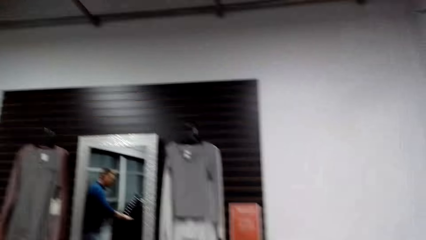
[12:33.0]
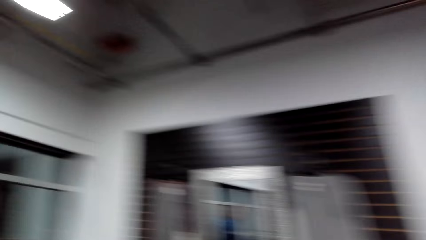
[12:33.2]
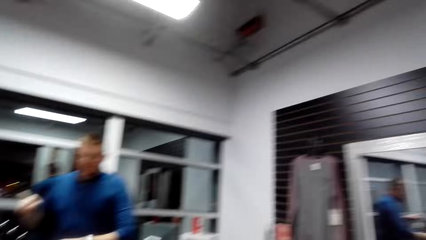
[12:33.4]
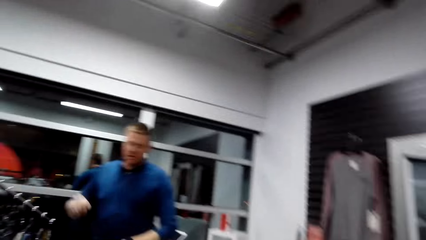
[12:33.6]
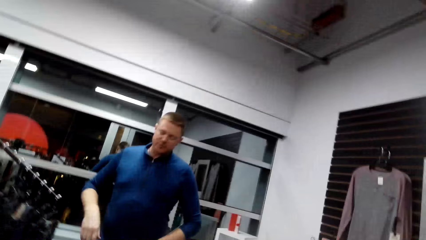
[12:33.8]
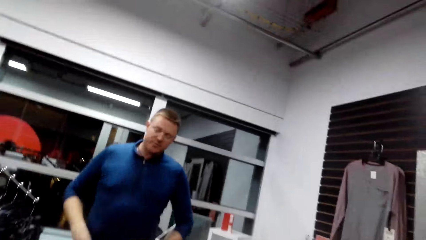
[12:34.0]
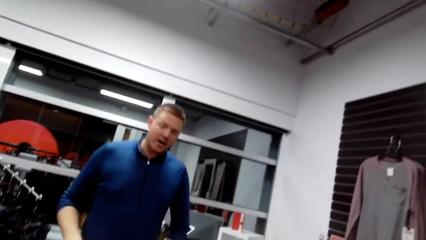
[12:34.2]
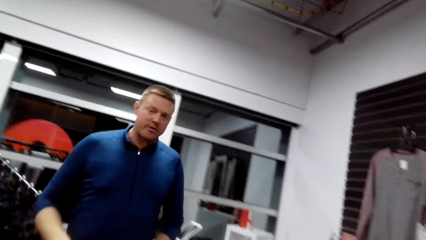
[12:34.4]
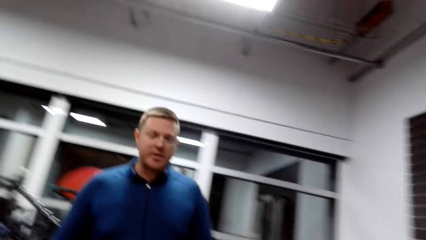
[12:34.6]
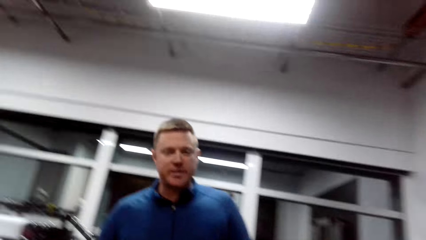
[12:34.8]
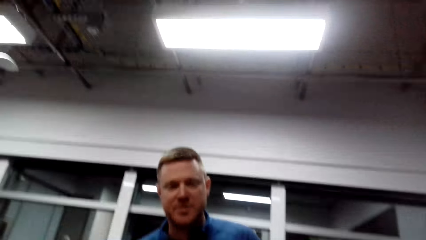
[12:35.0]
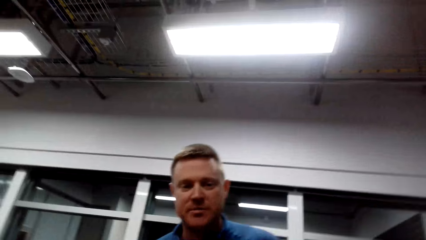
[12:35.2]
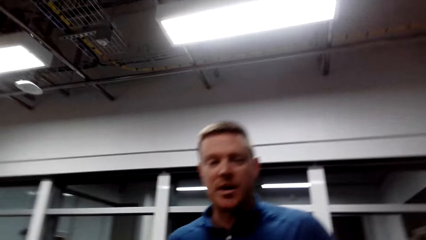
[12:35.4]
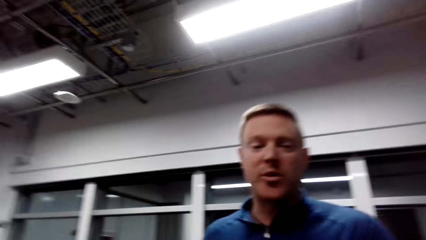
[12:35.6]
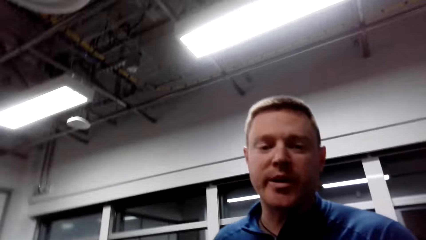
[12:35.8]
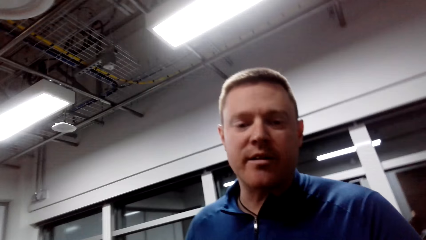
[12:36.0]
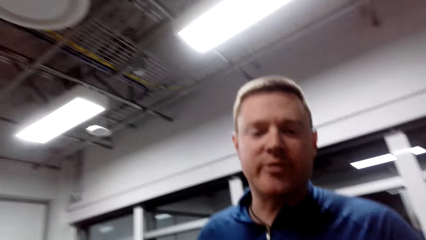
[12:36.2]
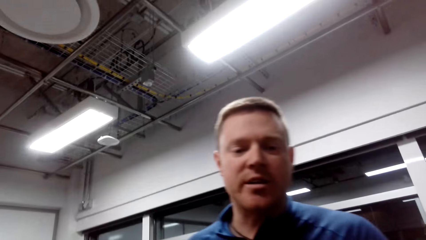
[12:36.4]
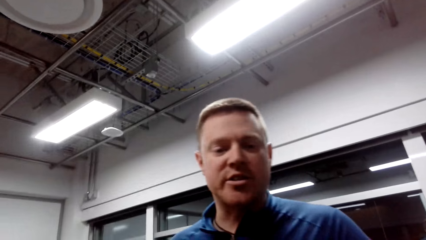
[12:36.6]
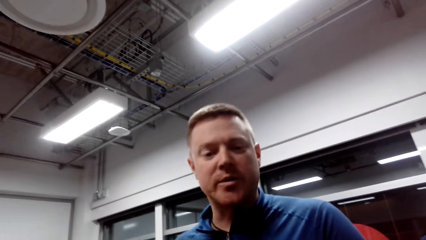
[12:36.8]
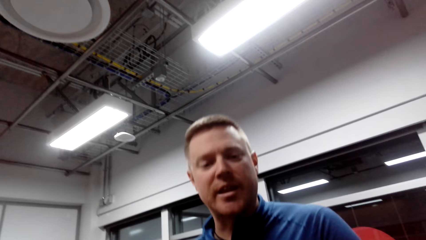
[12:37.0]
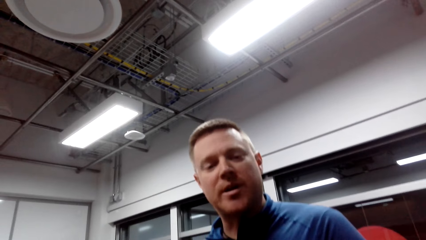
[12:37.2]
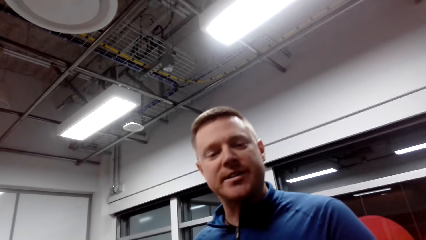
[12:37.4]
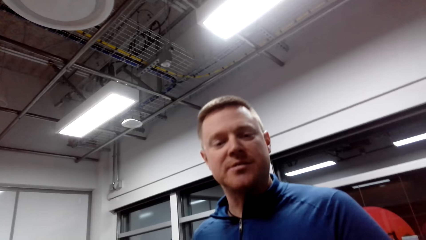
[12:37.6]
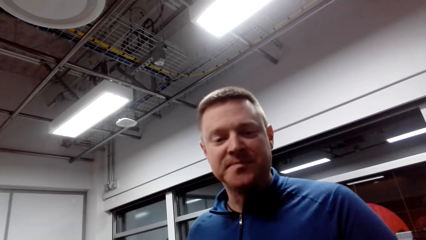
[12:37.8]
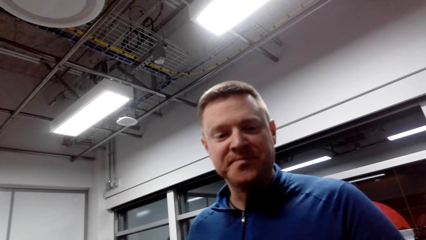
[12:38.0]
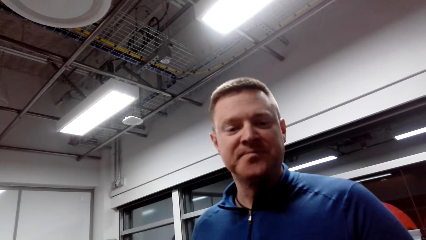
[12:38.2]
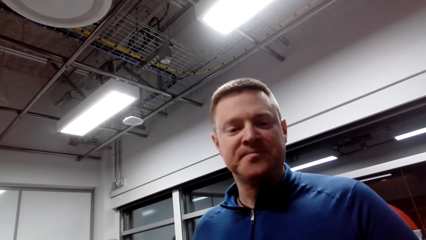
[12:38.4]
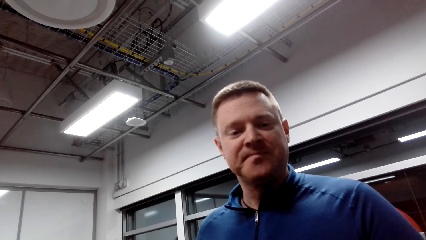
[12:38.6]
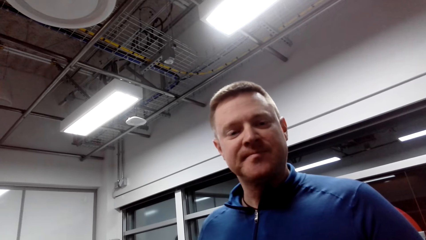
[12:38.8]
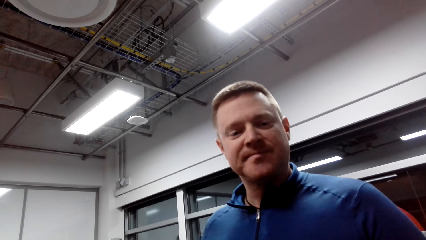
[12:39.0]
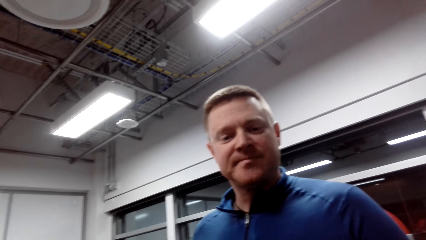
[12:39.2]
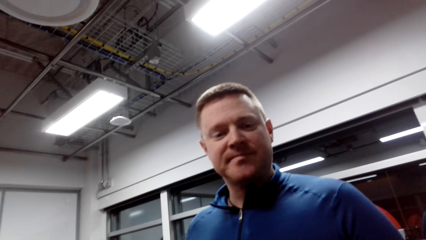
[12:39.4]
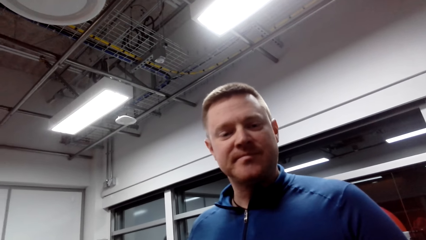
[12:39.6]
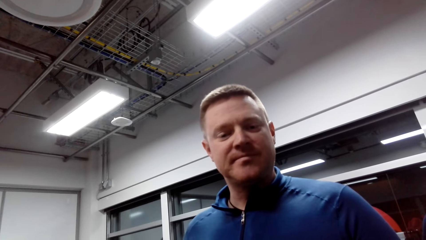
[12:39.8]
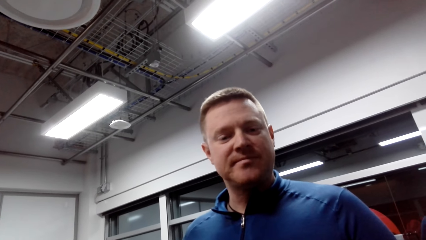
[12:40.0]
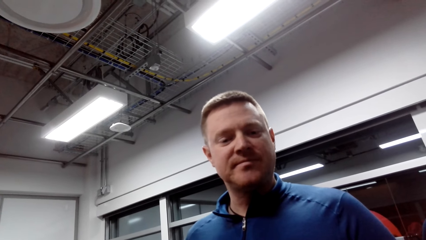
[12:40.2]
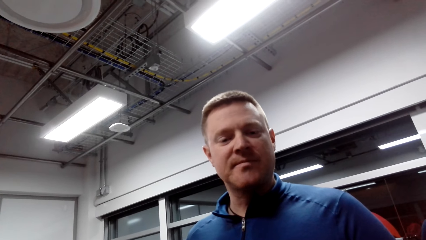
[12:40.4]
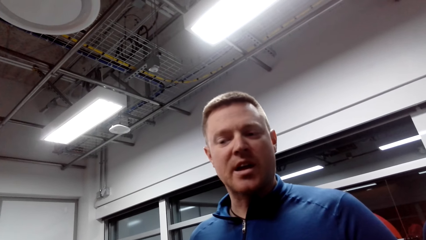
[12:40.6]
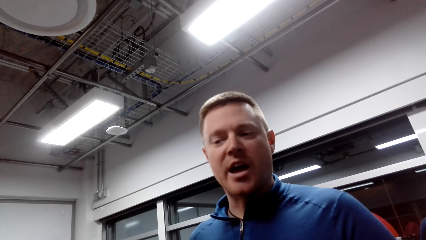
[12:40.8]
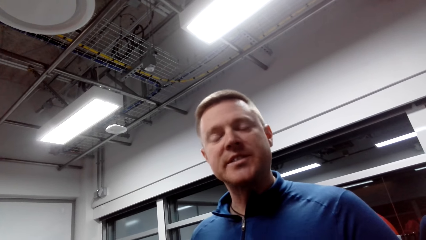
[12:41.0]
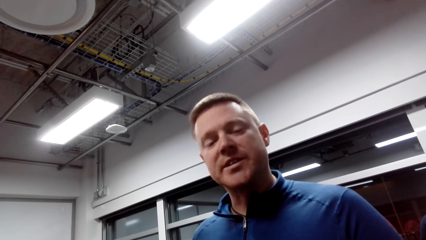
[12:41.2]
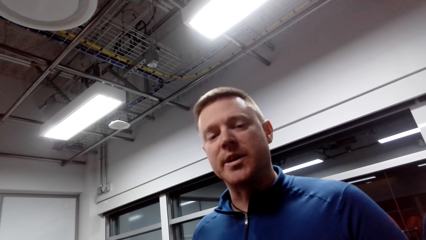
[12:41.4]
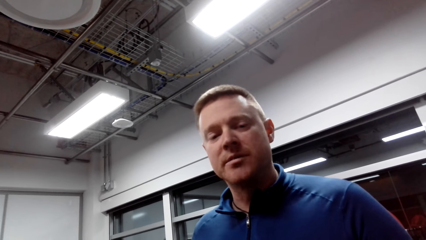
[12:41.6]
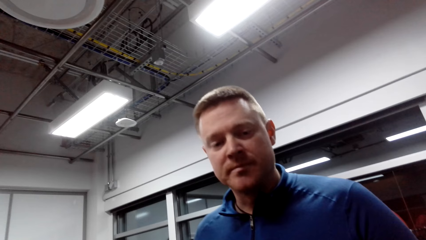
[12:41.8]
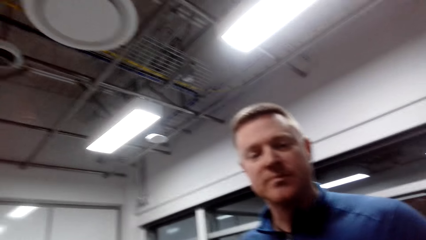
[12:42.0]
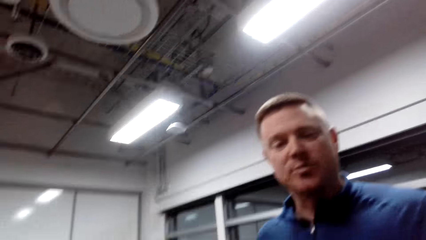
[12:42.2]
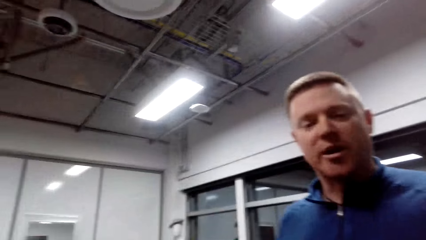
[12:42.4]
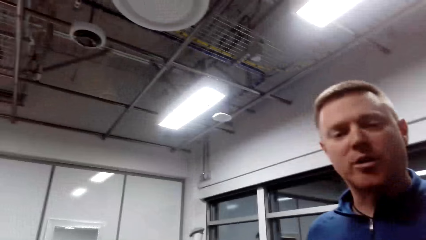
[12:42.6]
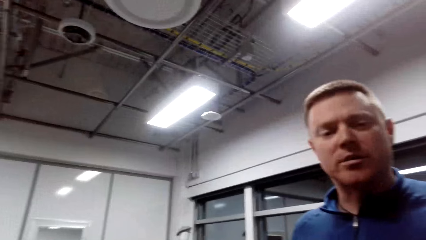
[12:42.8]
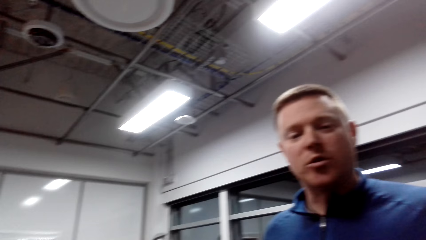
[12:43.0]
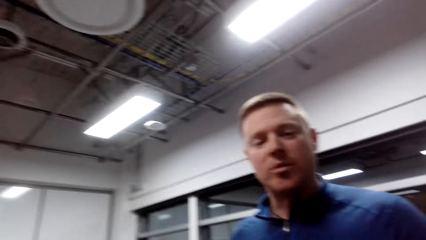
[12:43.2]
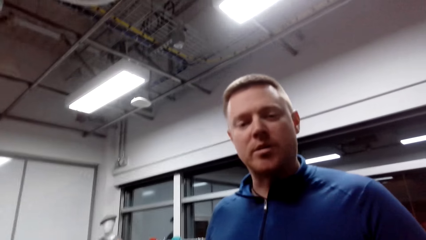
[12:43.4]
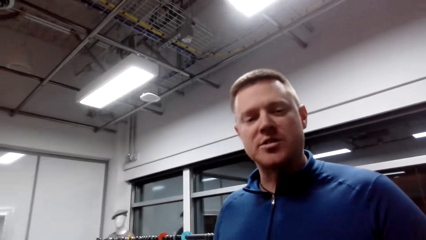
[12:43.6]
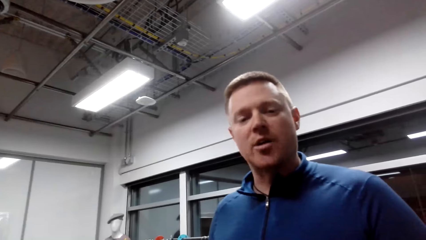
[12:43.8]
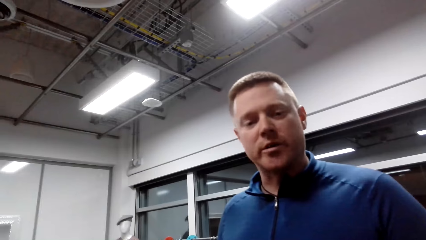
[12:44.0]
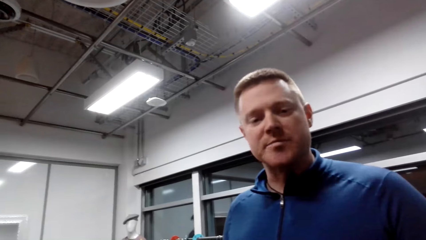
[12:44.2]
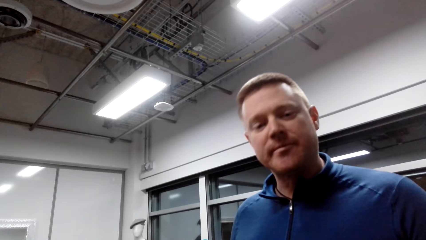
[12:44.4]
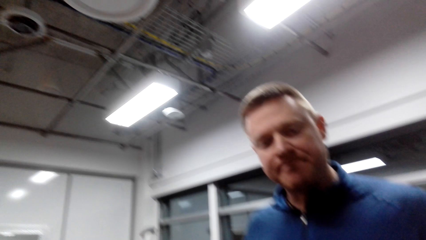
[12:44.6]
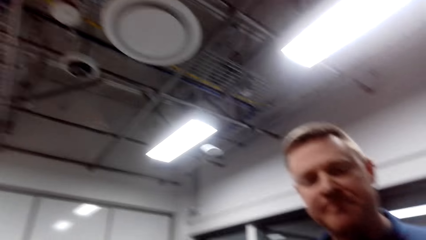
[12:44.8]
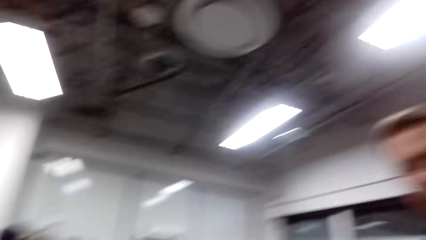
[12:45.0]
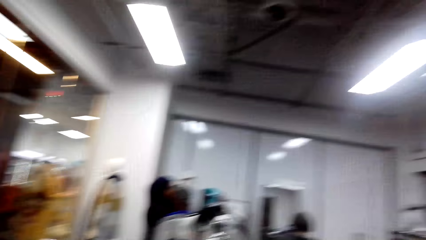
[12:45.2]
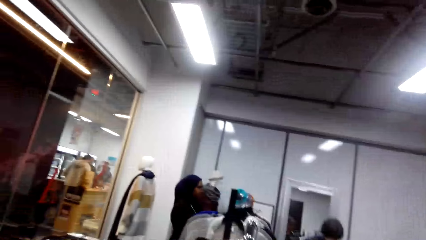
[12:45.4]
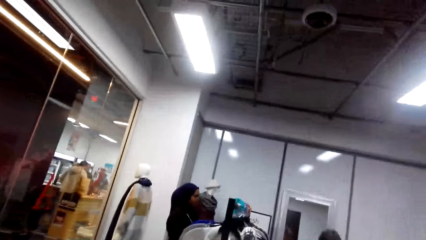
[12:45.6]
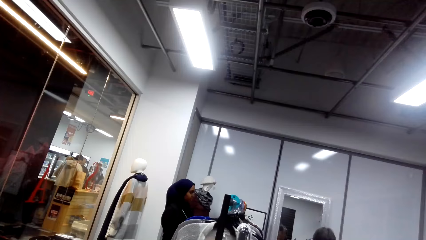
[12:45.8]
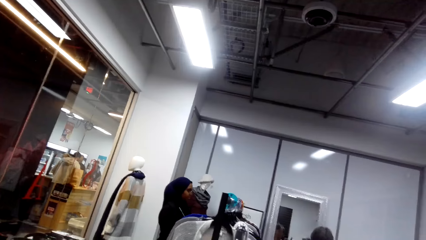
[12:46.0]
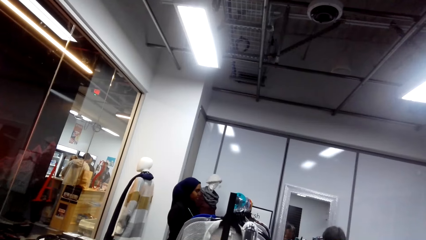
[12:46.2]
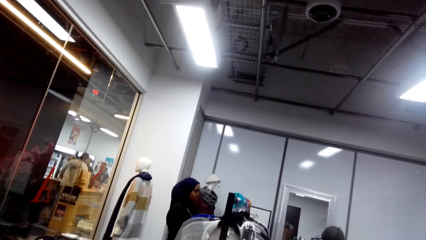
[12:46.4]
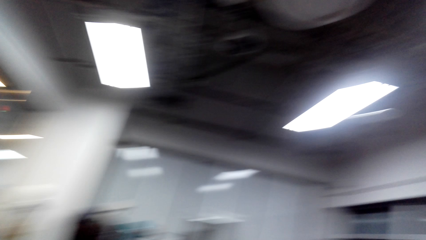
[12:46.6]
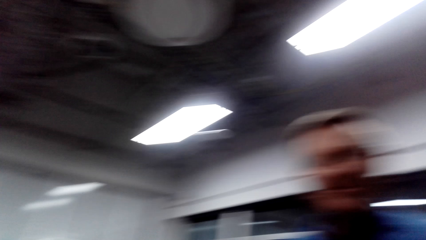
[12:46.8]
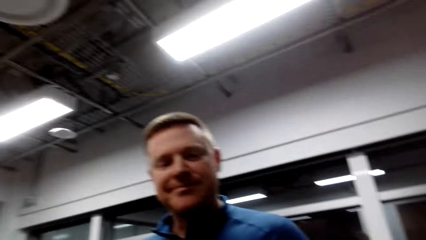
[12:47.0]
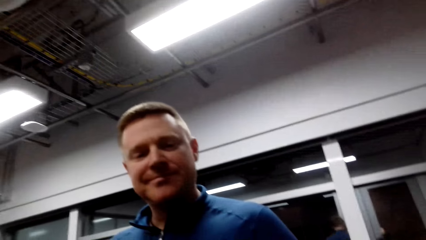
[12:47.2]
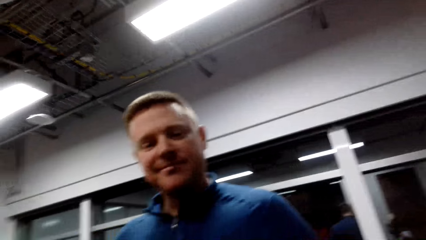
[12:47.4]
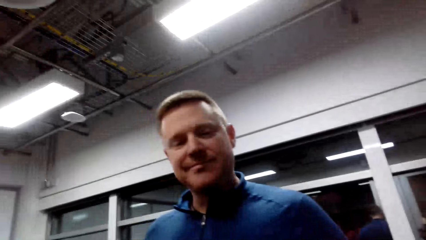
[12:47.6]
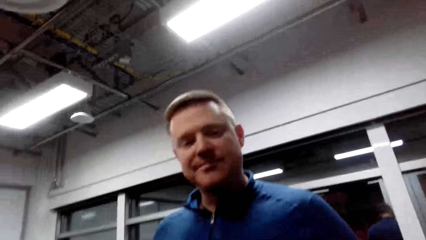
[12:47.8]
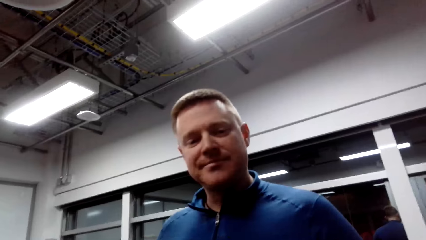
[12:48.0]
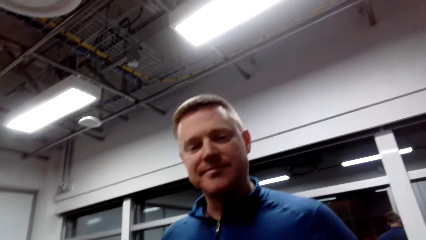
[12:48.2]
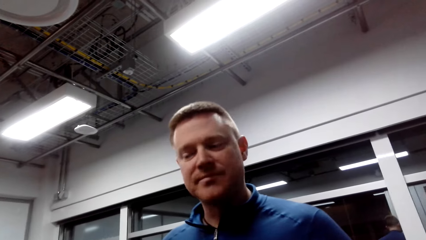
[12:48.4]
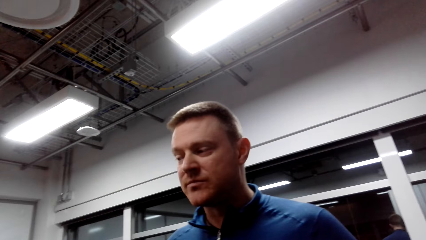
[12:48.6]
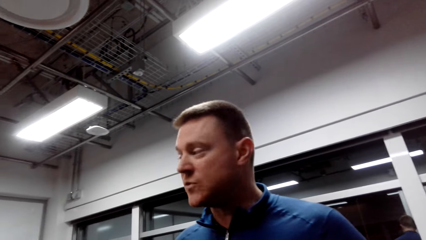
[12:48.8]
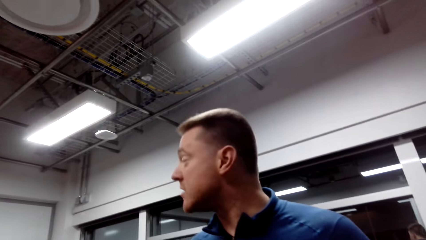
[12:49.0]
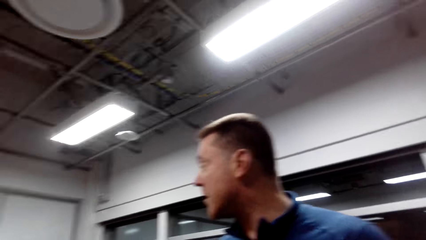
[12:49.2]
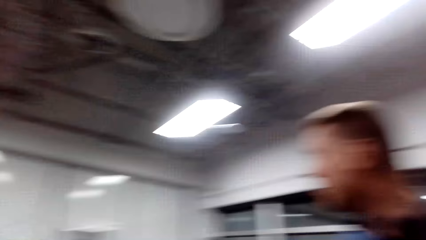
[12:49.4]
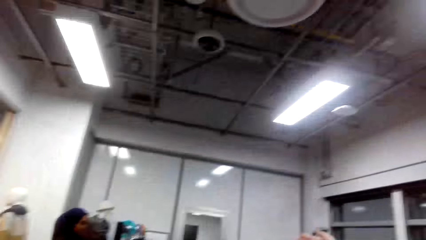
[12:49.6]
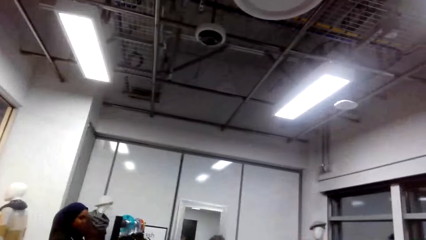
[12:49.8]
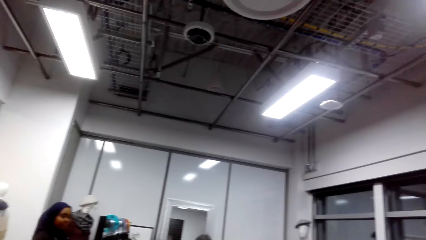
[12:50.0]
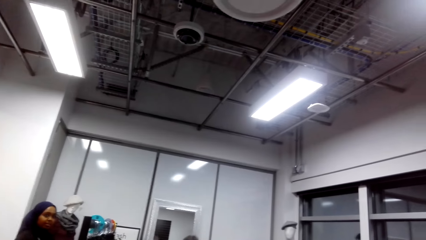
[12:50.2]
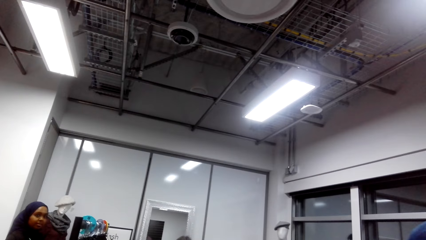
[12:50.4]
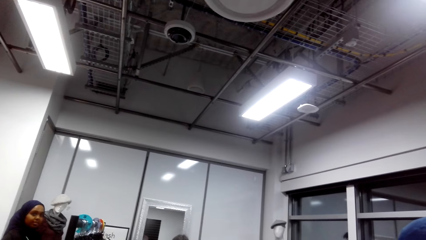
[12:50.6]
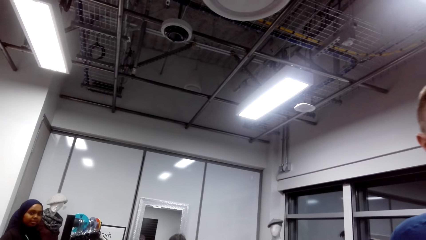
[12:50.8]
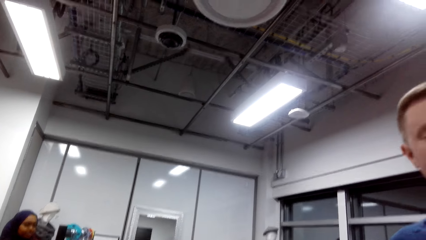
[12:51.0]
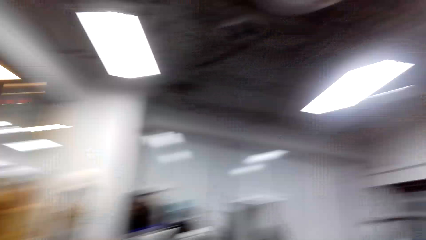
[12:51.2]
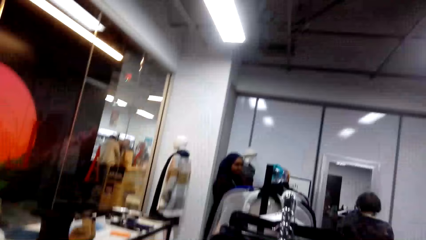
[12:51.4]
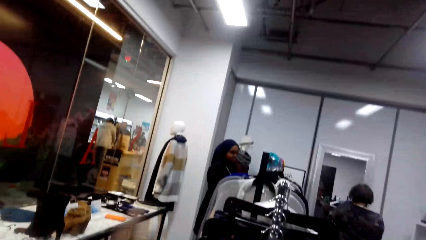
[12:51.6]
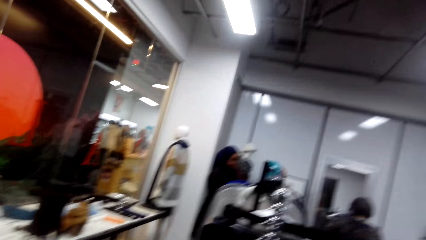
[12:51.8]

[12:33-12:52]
A person talks with the camera wearer. The person looks aside.
